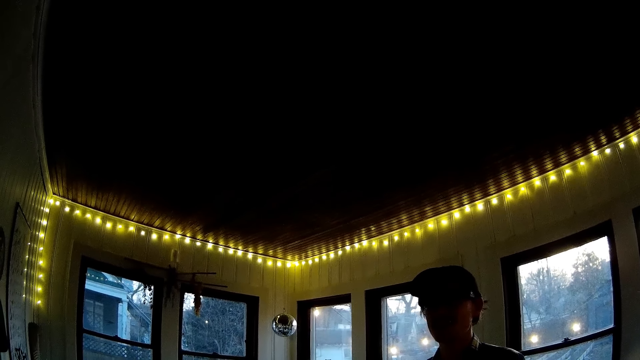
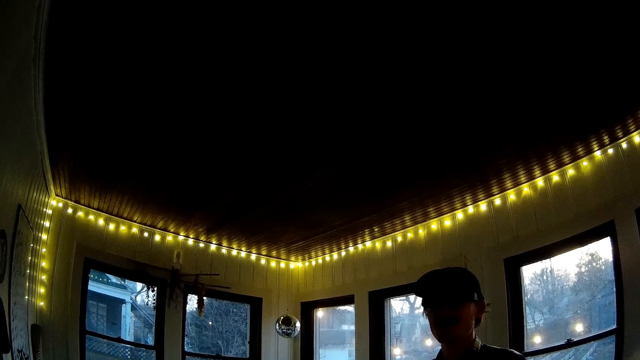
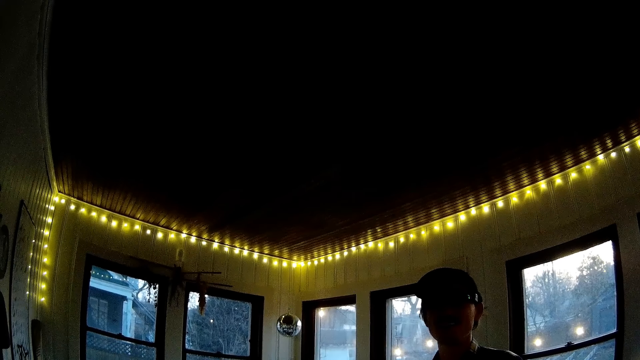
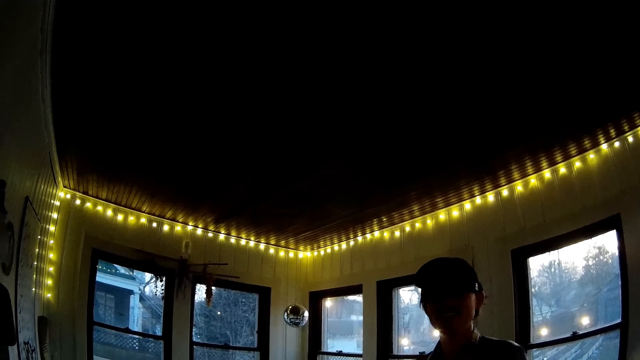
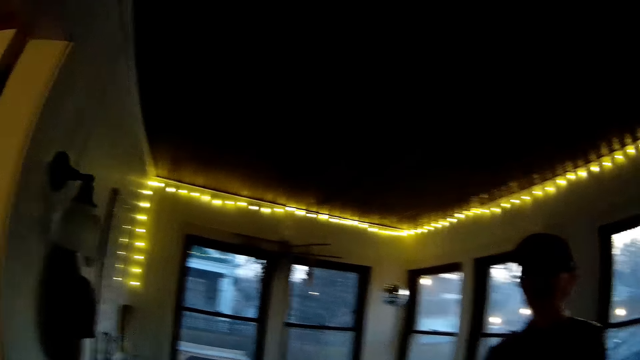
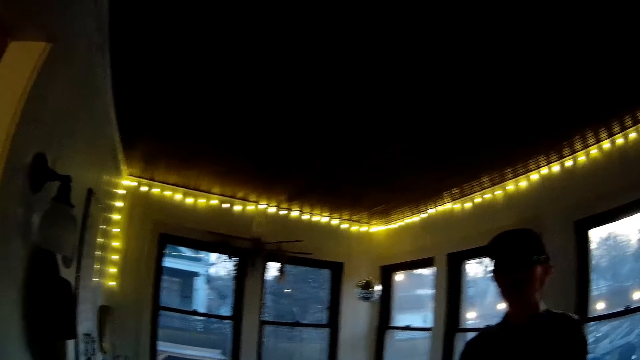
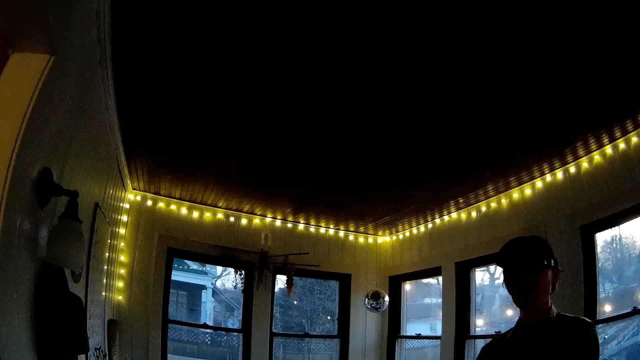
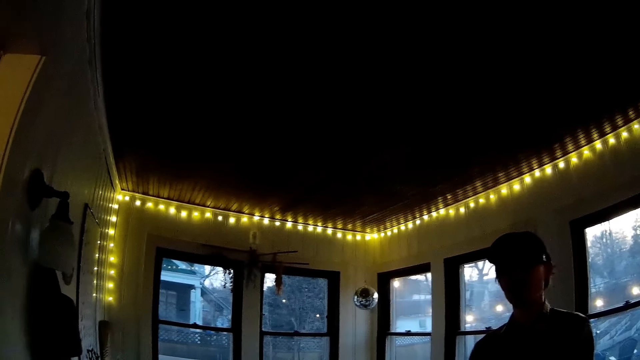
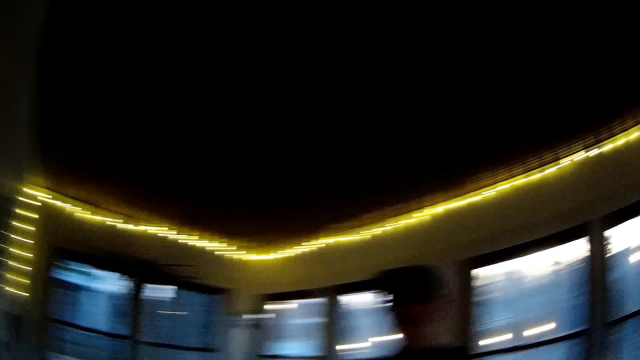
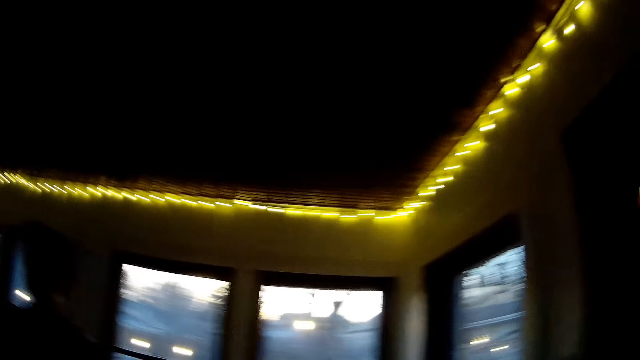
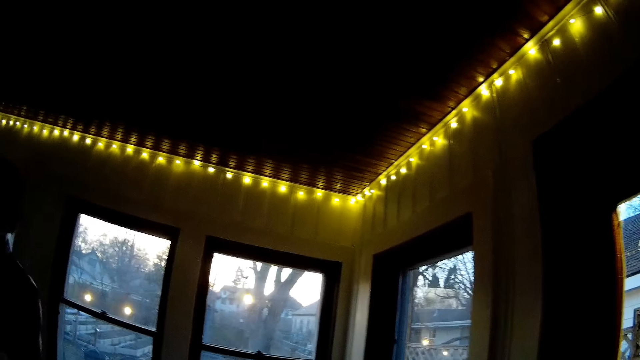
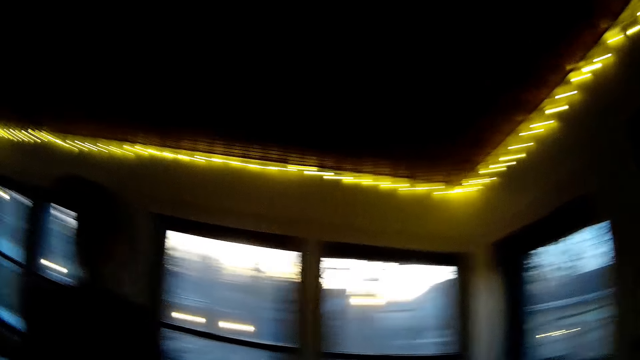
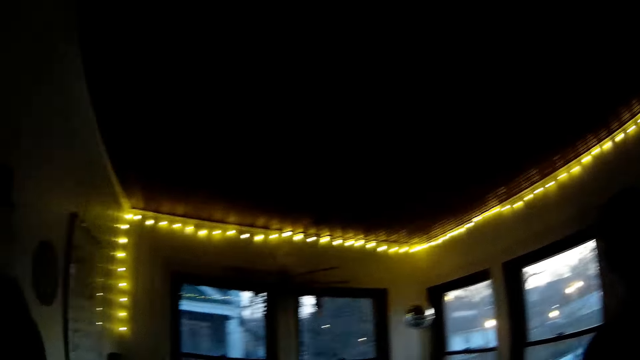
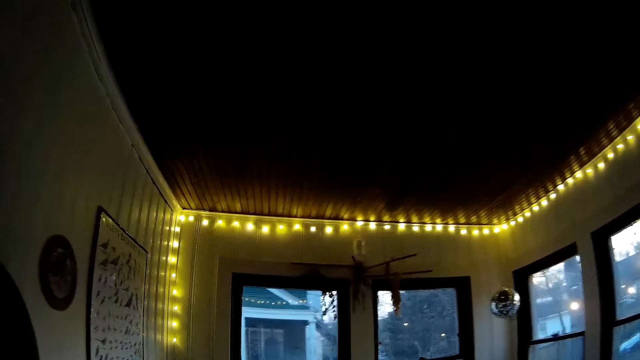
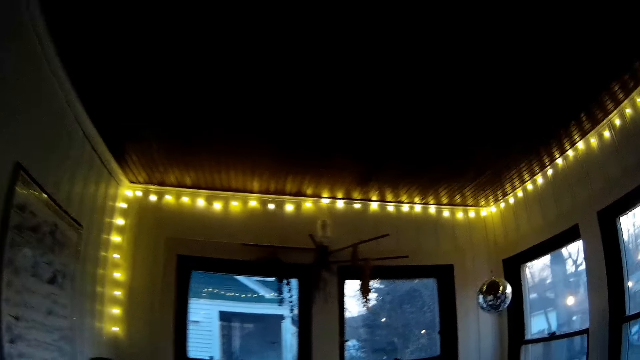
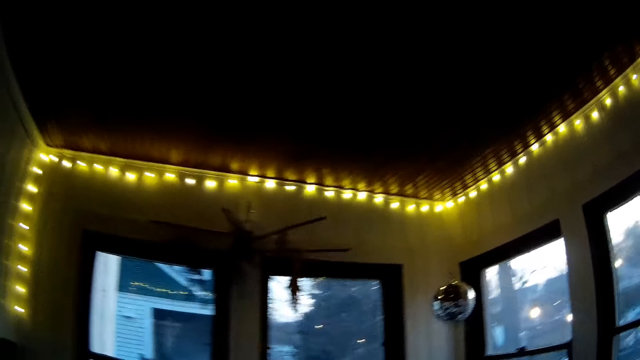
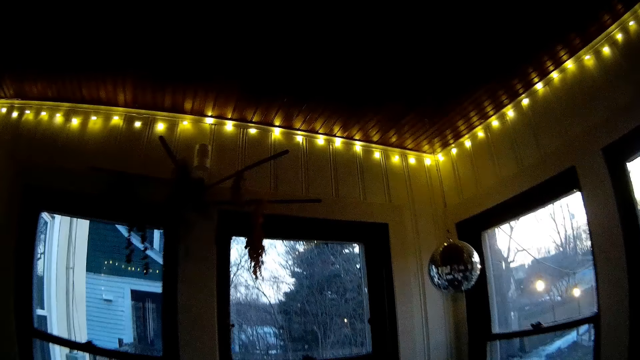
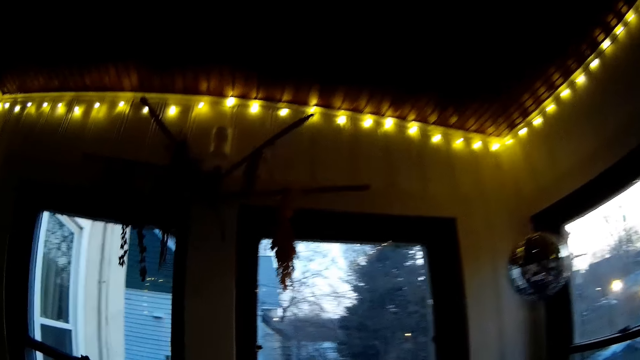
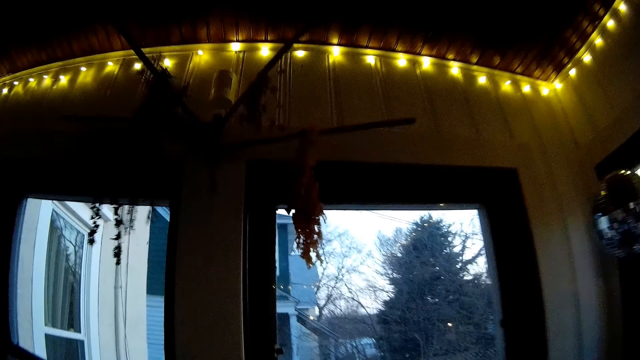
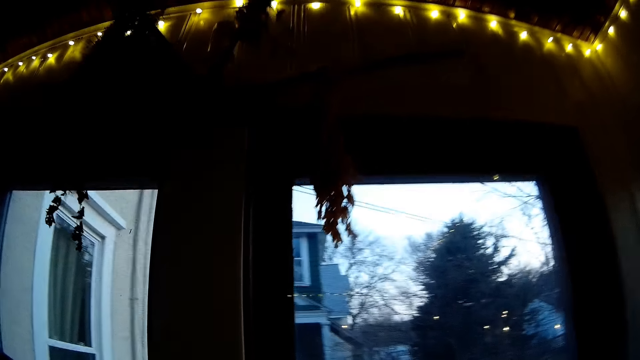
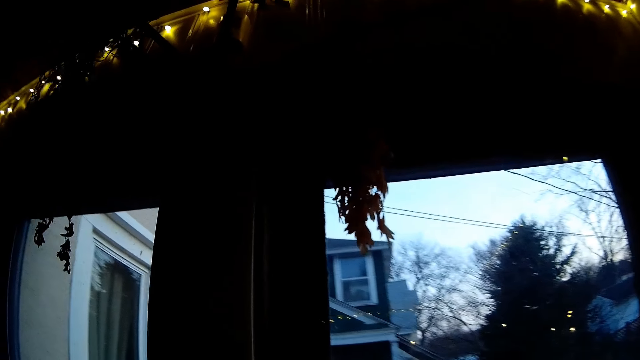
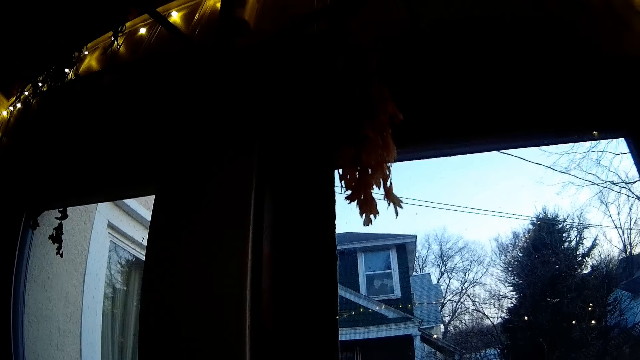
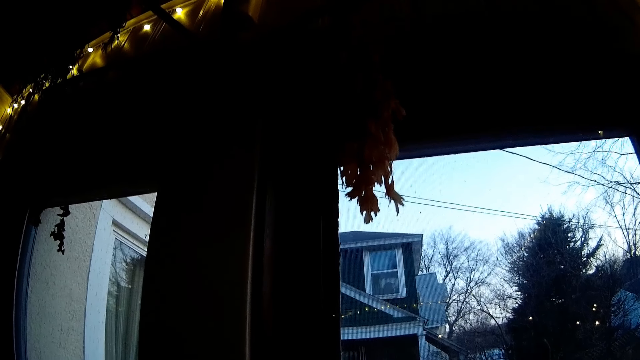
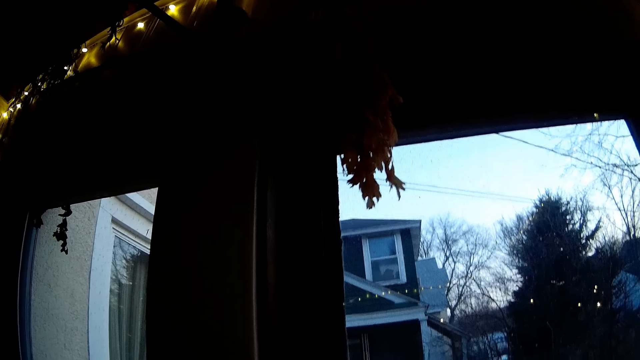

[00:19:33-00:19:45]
The camera wearer looks around the house. A man converses with the camera wearer. The camera wearer walks around the house. The man converses with the camera wearer.

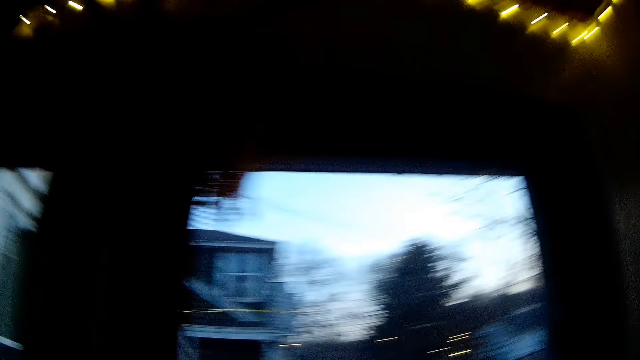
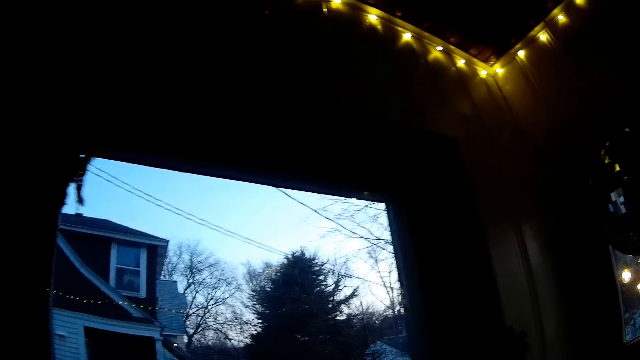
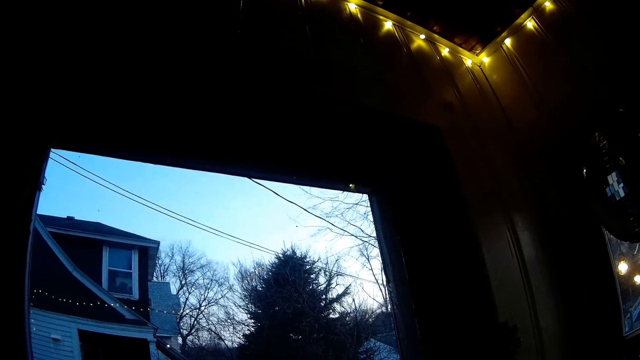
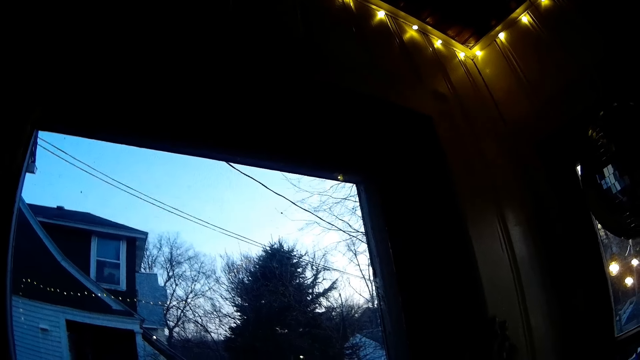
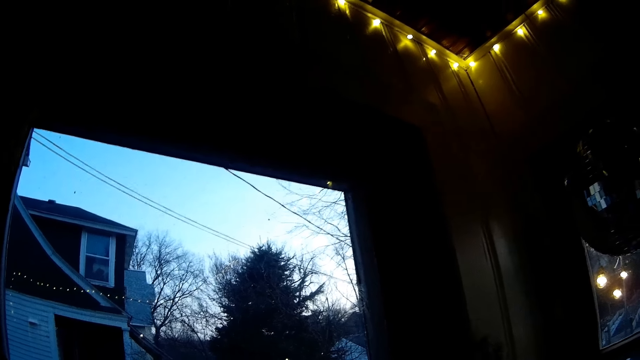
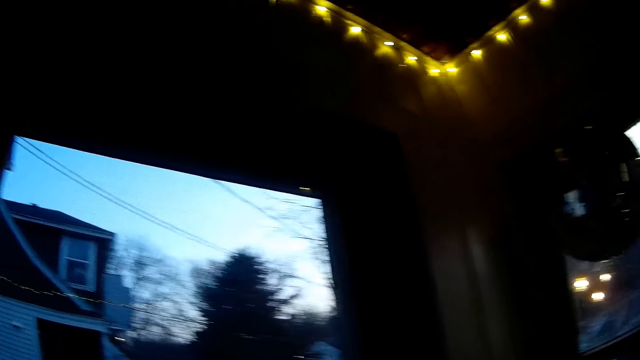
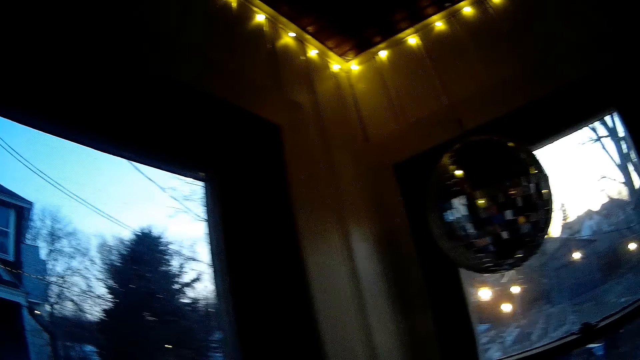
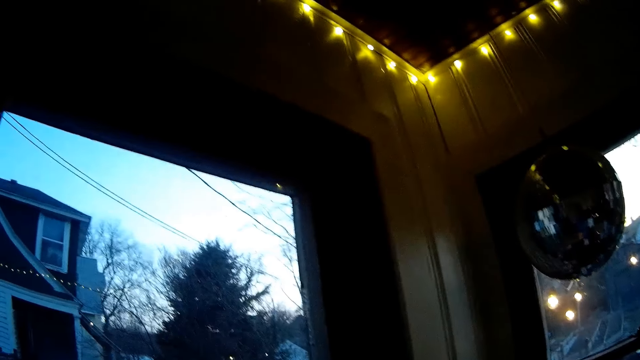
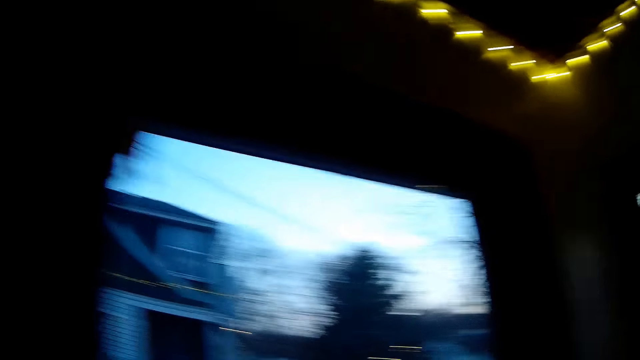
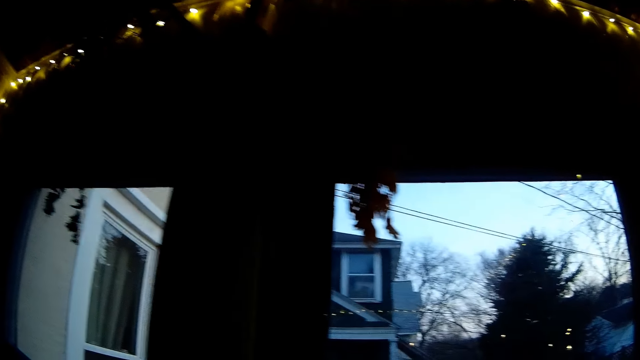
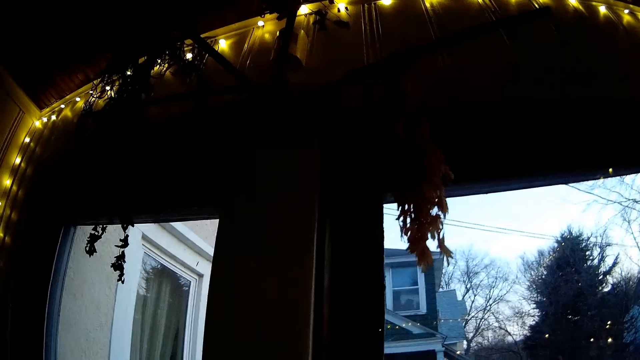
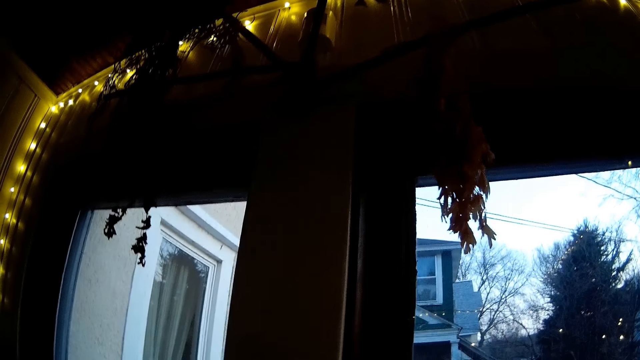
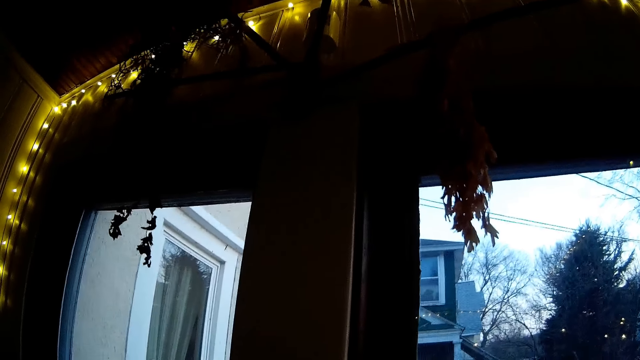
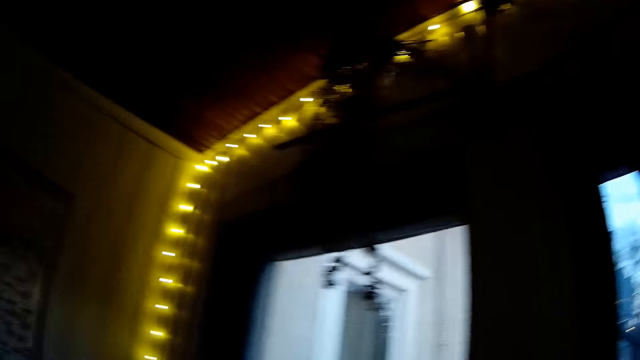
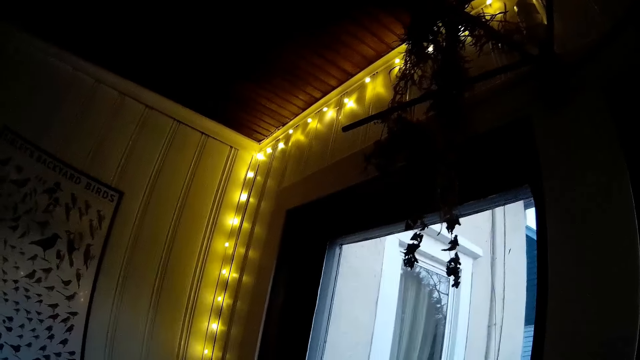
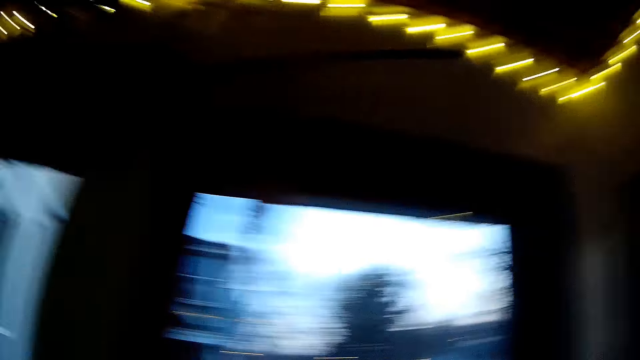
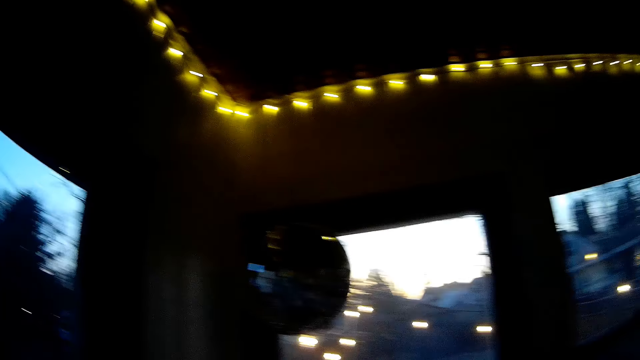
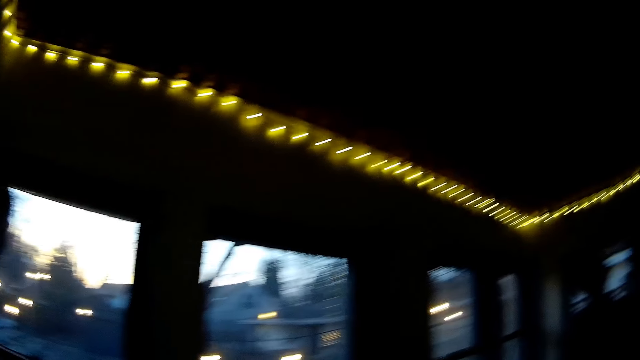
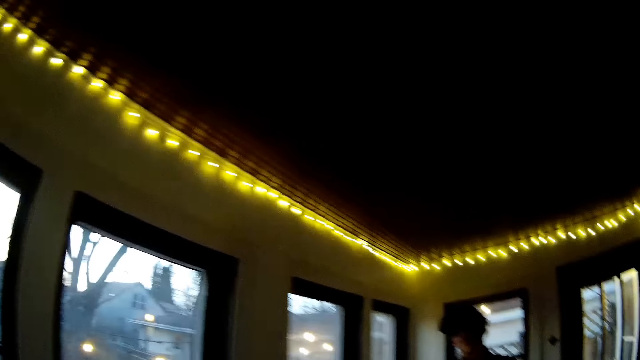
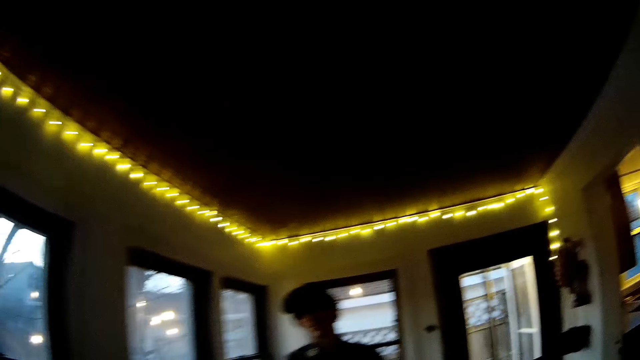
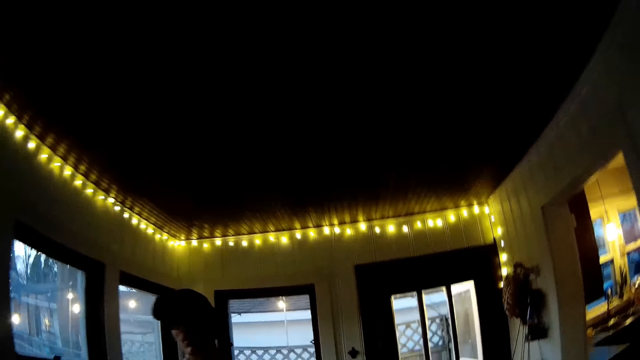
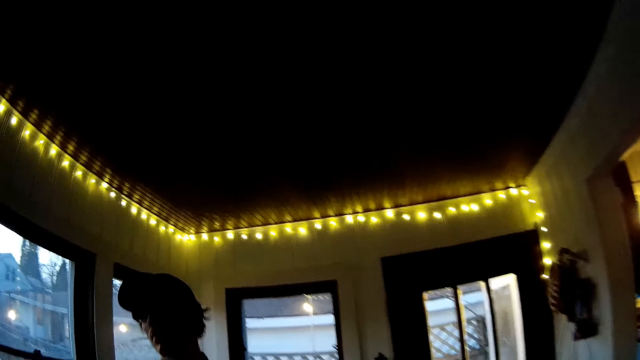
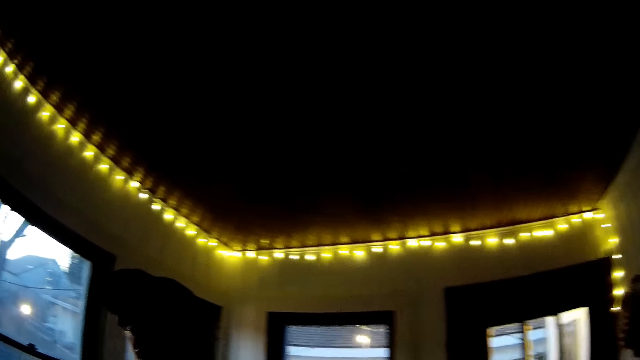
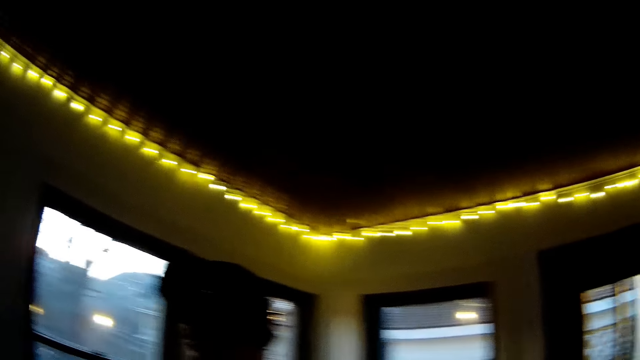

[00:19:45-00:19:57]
The camera wearer converses with a man. They look outside through the window. They converse with the man. They look around the house. They walk around the house.
